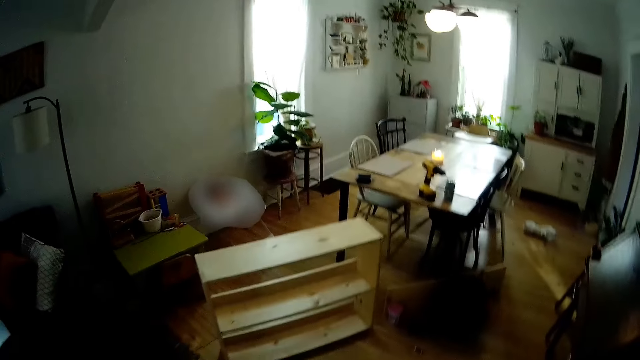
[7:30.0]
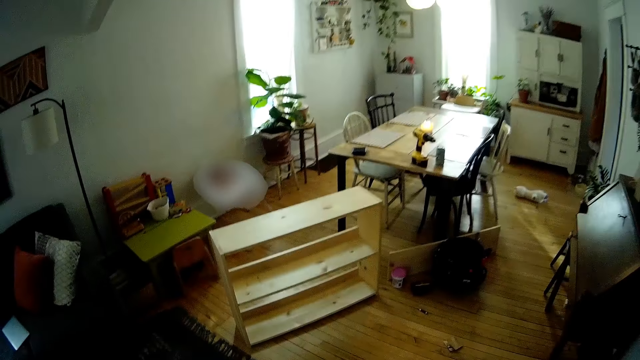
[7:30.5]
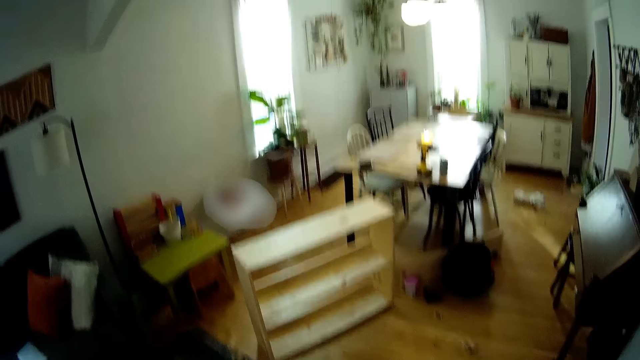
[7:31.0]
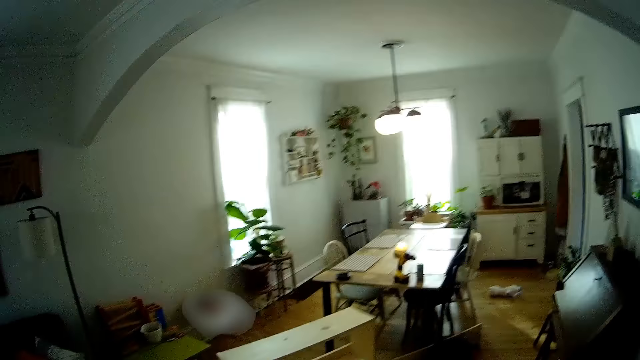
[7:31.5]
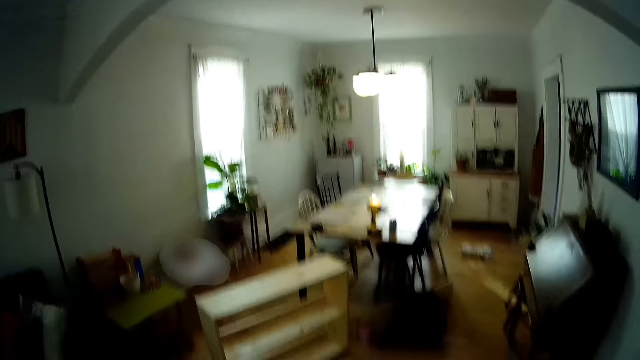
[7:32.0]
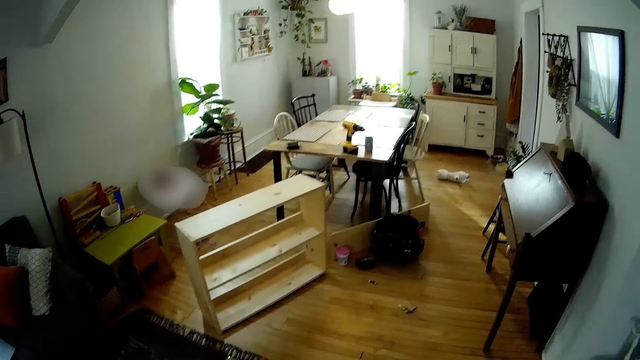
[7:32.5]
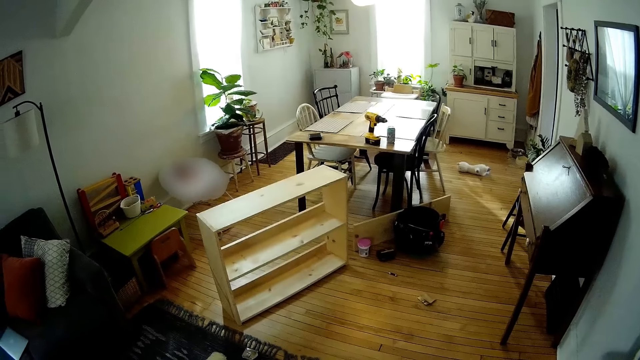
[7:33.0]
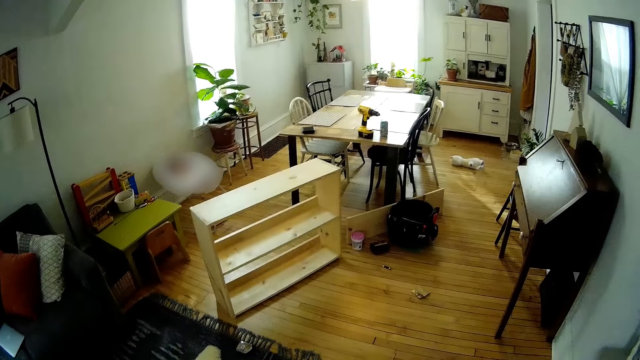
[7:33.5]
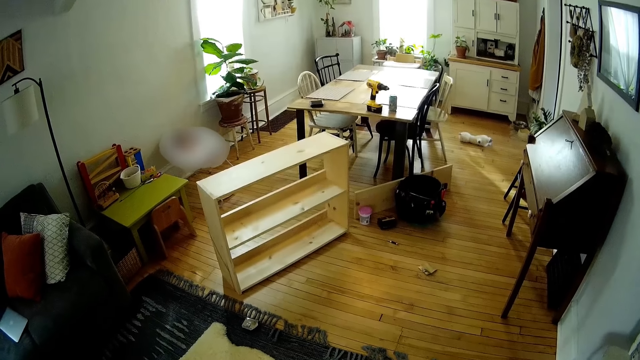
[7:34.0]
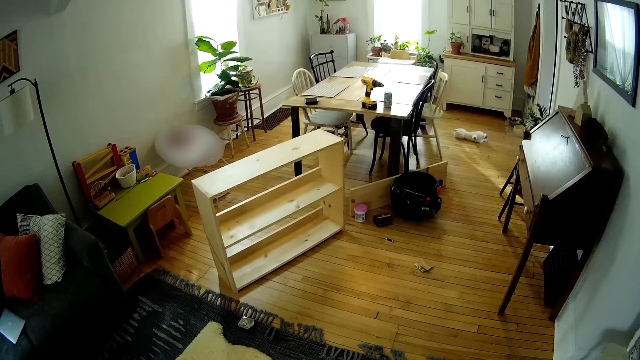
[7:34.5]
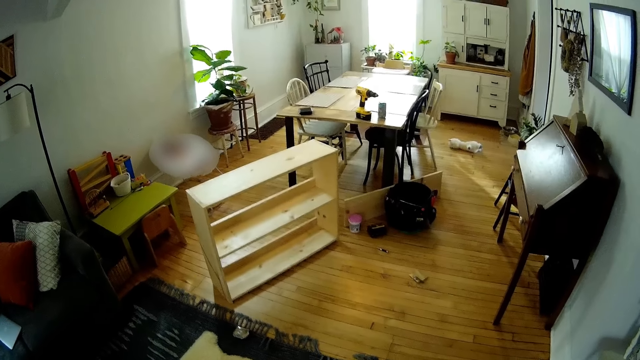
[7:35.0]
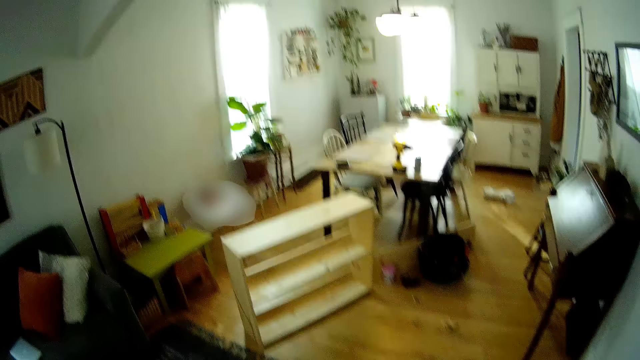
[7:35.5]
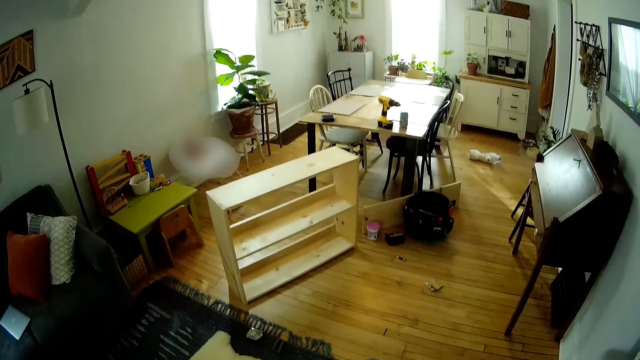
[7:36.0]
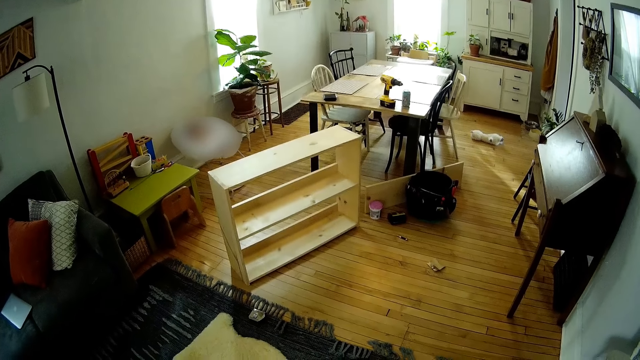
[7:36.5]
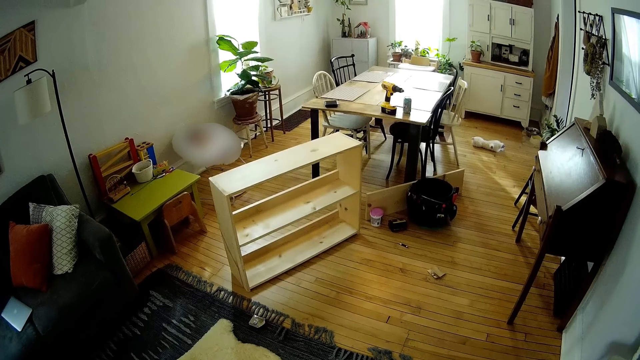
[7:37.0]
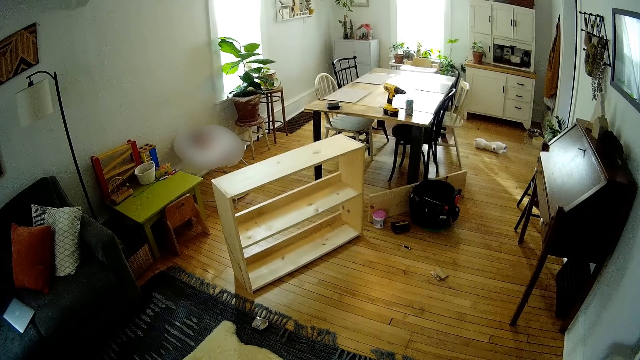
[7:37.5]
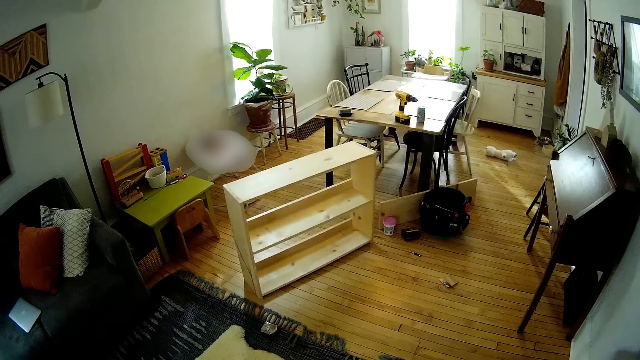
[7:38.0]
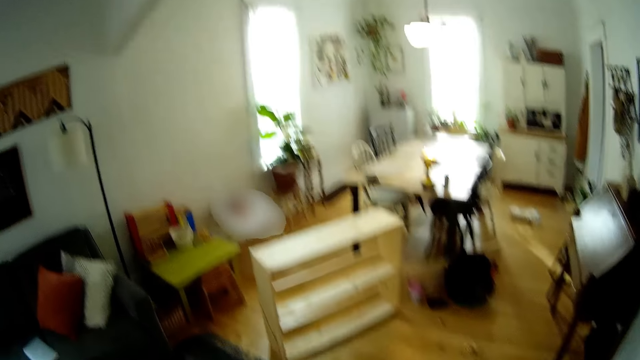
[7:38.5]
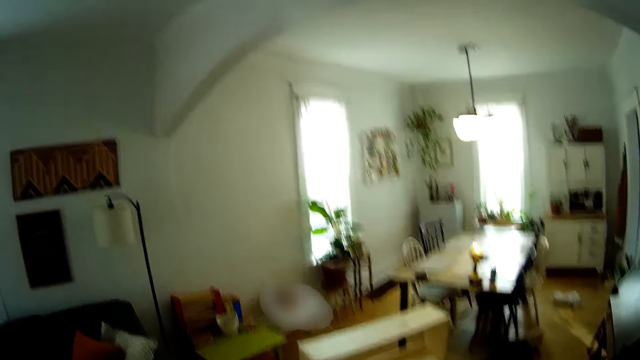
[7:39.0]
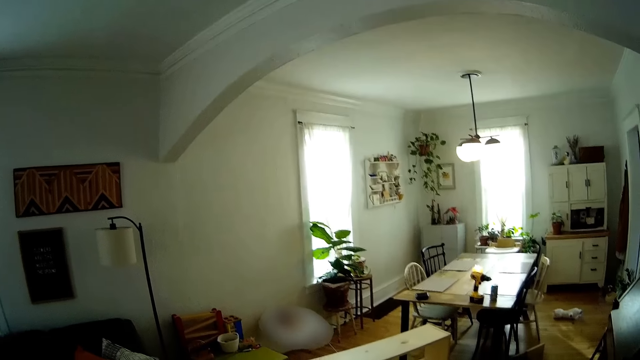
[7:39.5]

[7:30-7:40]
The camera wearer walks around the house. They walk around the house again. They look around the house.

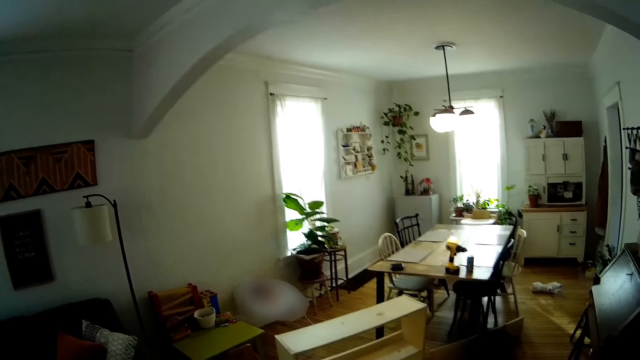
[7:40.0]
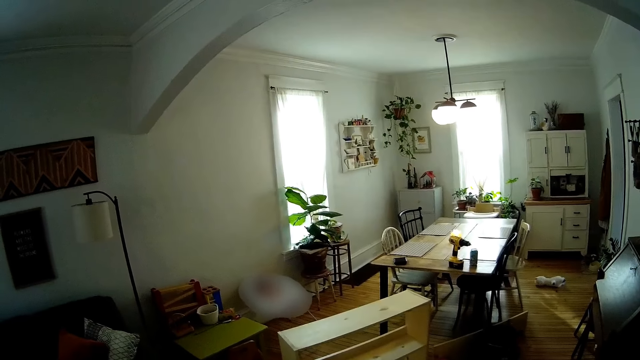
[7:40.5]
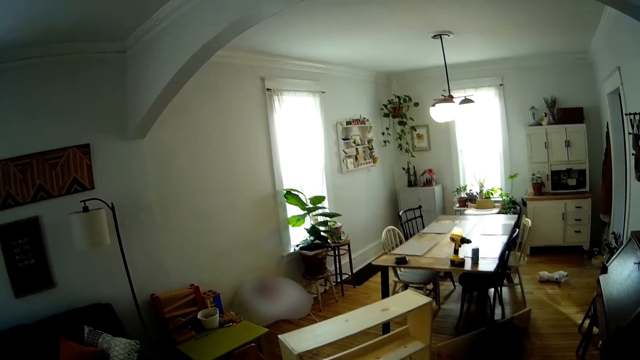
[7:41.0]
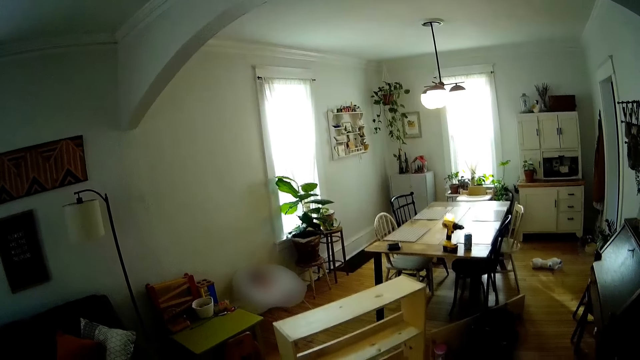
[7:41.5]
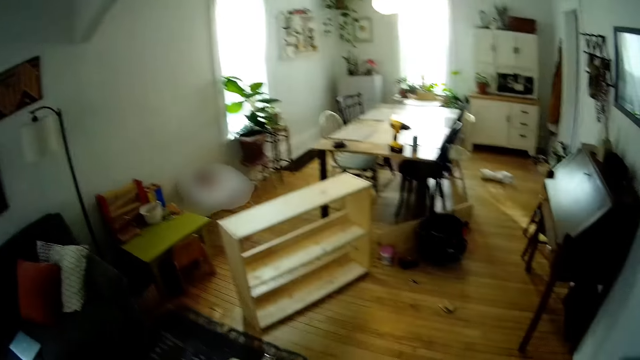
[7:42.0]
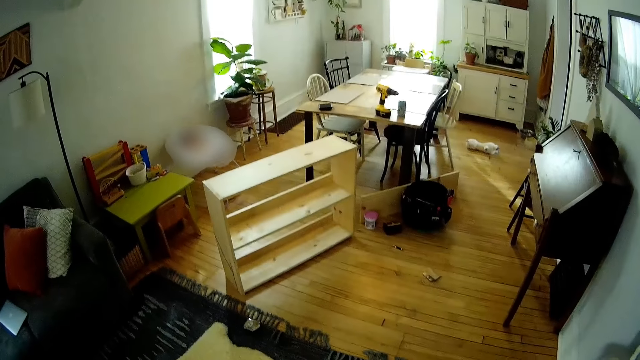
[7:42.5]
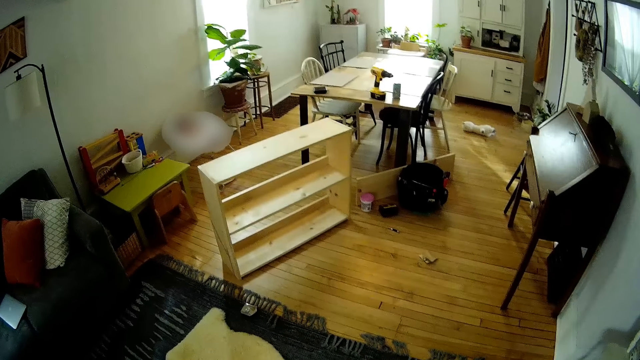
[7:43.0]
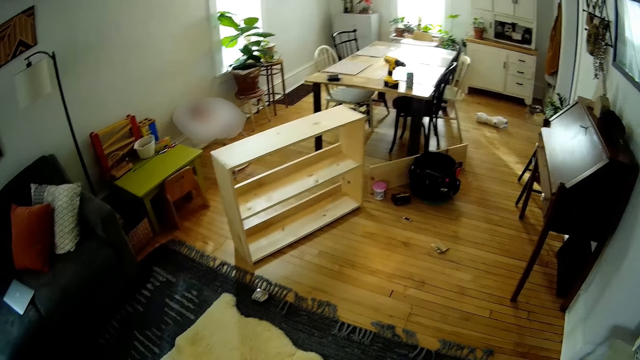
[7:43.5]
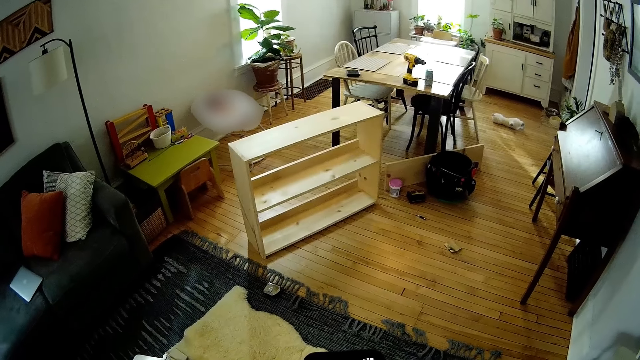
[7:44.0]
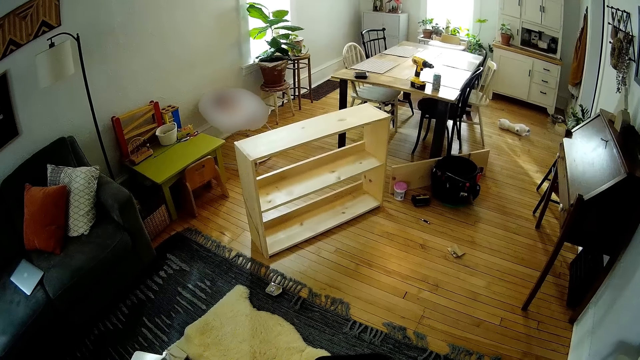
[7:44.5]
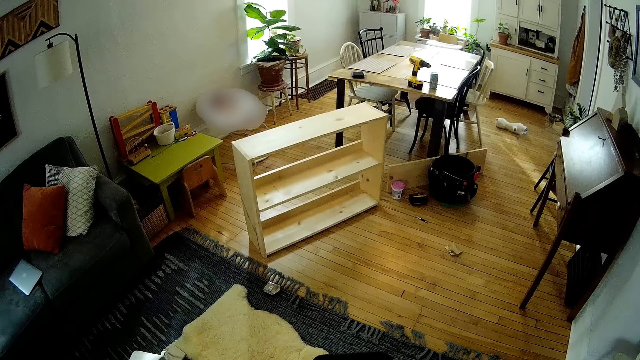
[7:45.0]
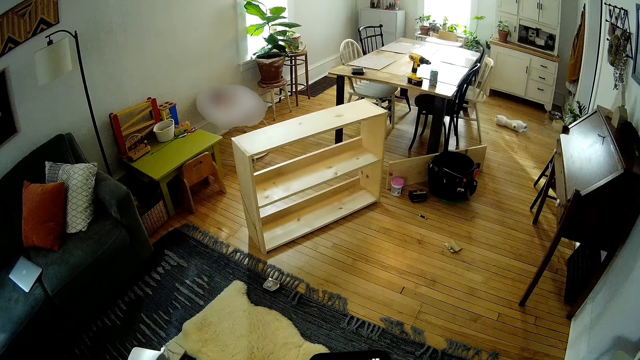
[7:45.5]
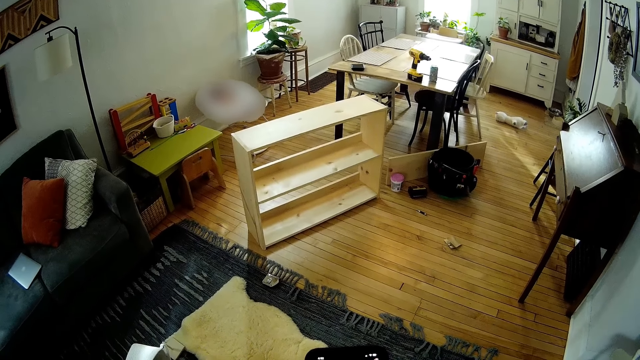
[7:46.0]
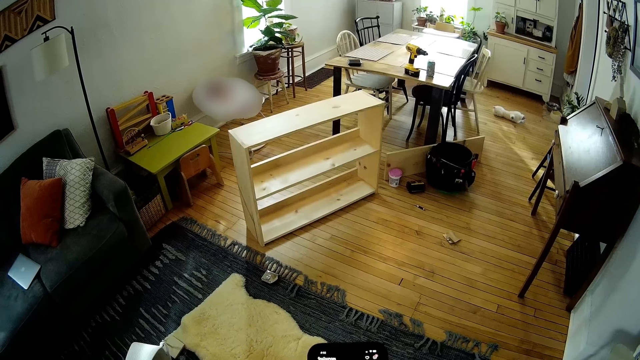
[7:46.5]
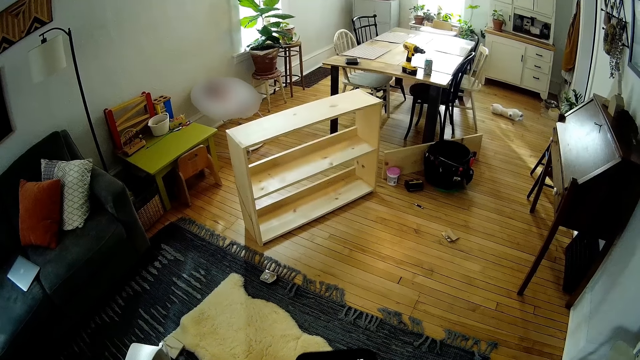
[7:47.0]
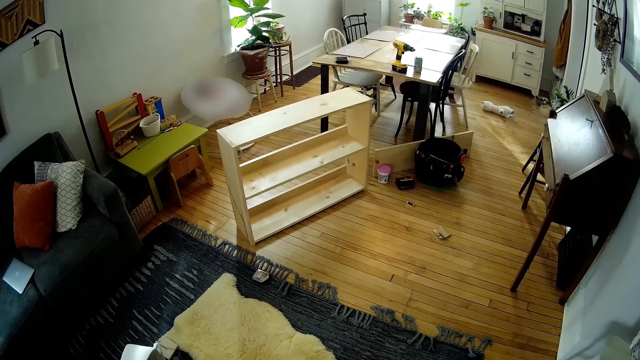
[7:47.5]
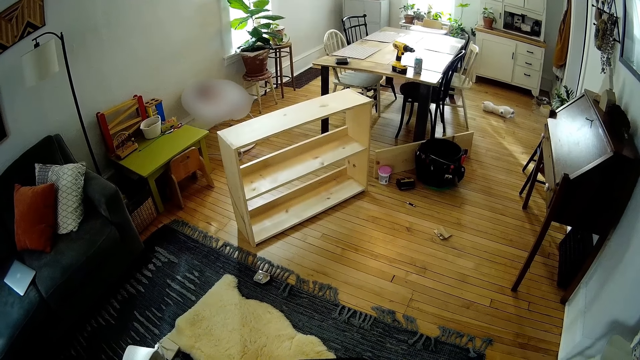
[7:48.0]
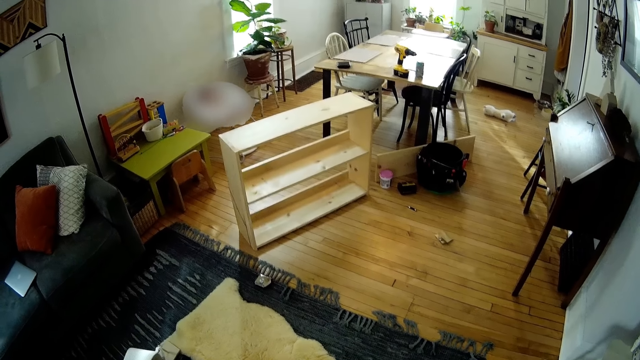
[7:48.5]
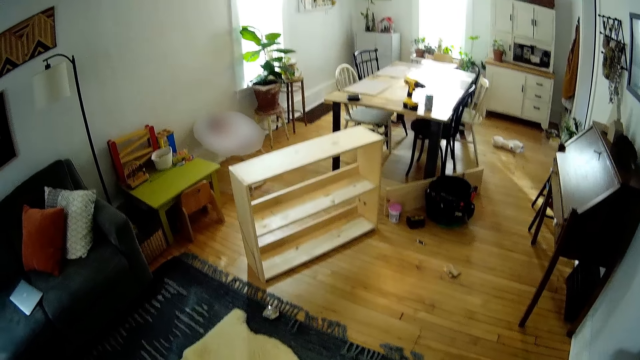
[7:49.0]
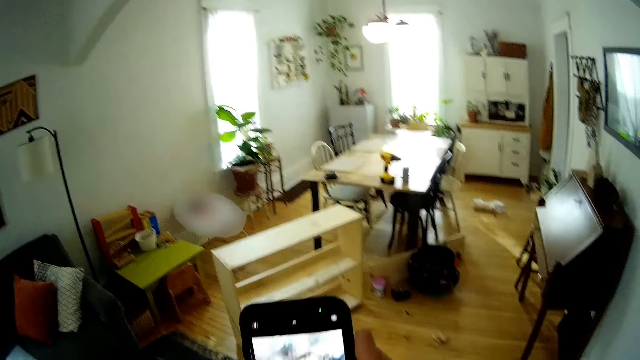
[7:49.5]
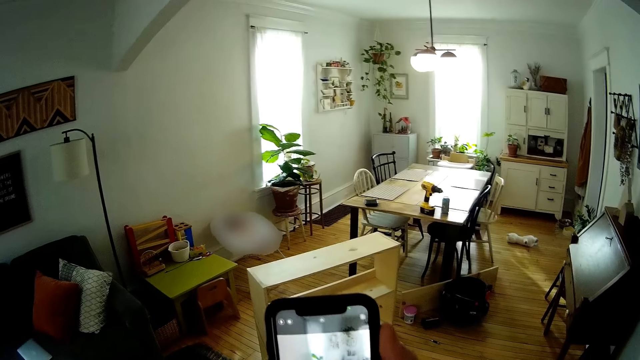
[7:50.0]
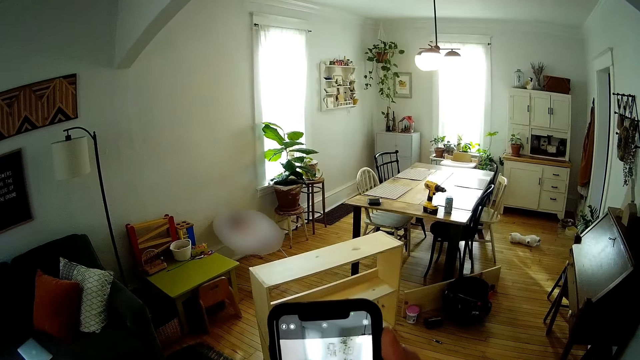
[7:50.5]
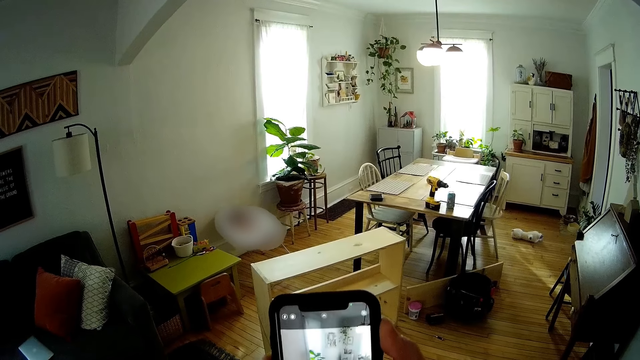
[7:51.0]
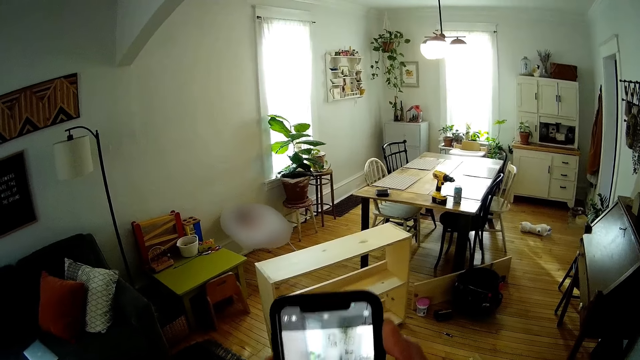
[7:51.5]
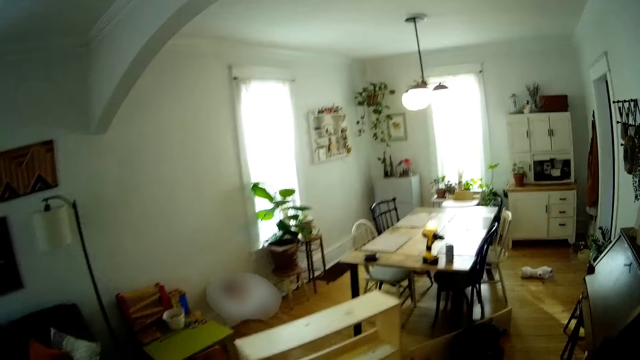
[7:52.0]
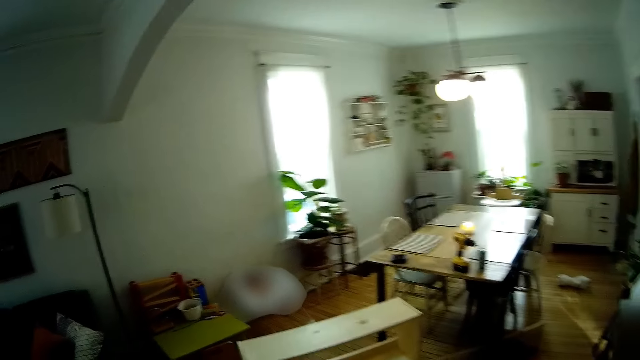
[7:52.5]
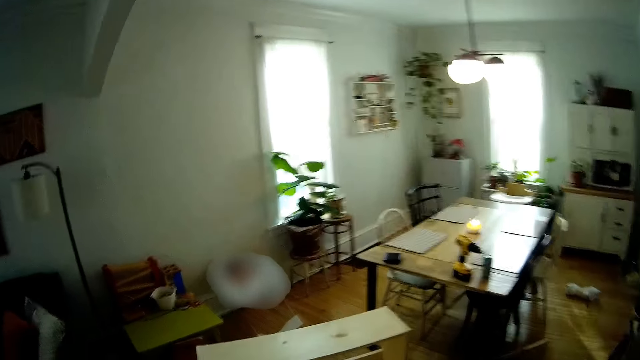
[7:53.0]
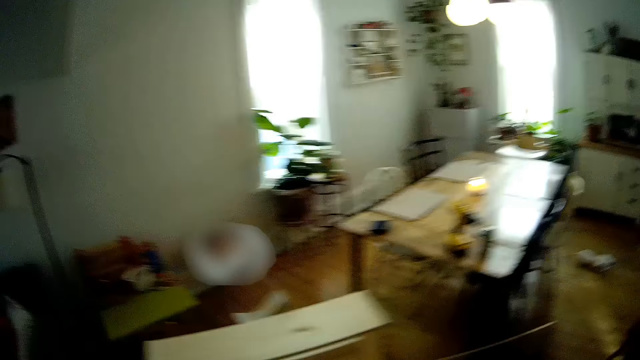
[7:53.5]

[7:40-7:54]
The camera wearer looks around the house. He holds a phone in his right hand. He looks around the house again. He takes the picture of the shelf with the phone in his right hand. He uses the phone.
